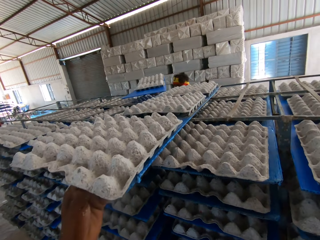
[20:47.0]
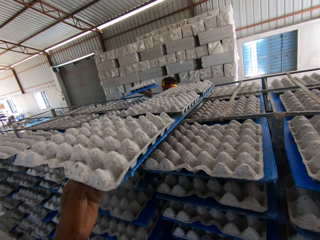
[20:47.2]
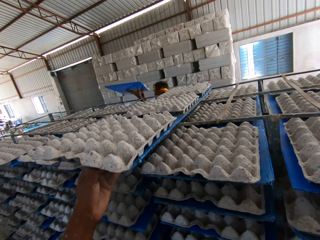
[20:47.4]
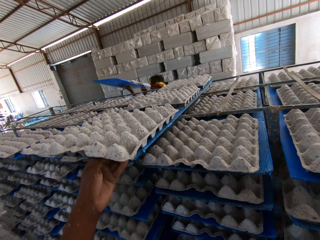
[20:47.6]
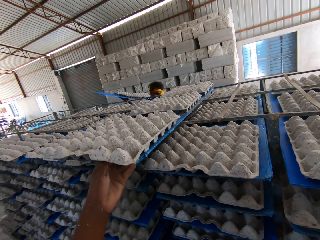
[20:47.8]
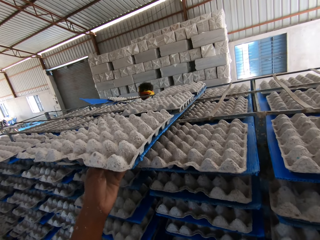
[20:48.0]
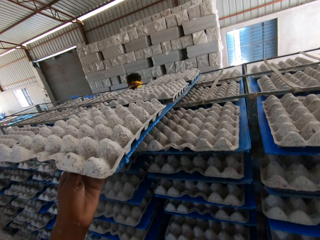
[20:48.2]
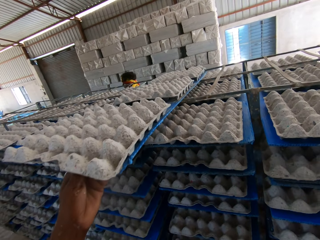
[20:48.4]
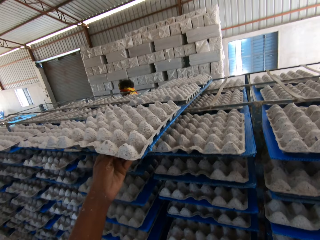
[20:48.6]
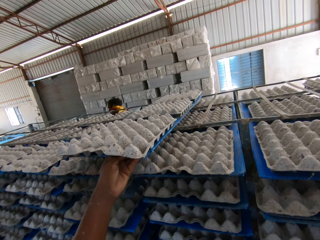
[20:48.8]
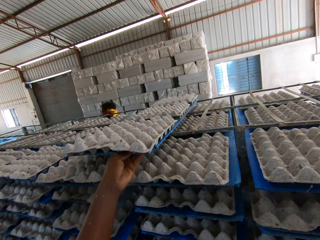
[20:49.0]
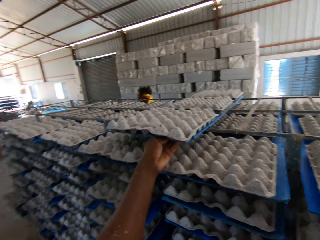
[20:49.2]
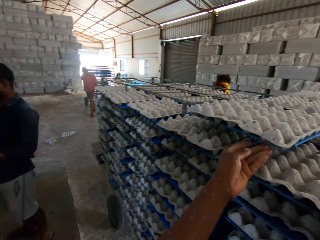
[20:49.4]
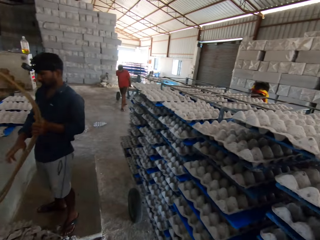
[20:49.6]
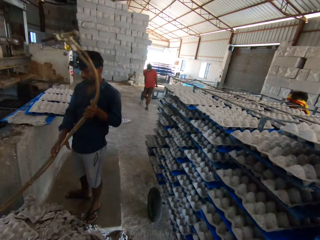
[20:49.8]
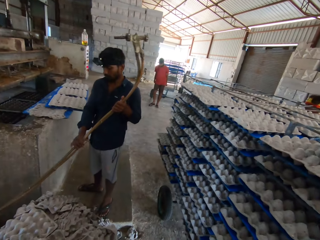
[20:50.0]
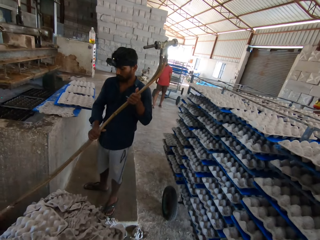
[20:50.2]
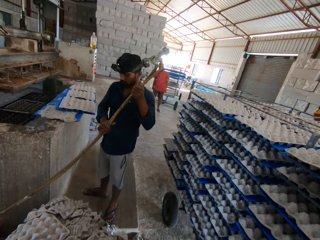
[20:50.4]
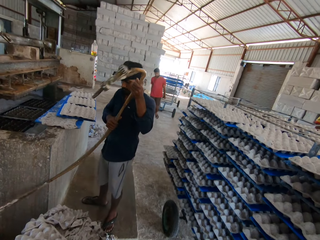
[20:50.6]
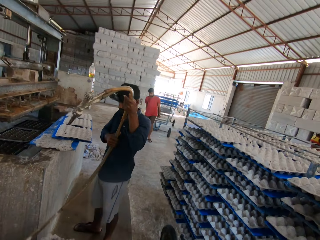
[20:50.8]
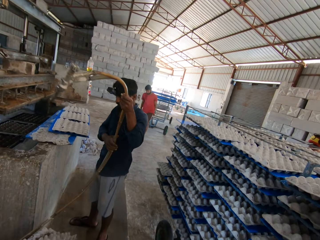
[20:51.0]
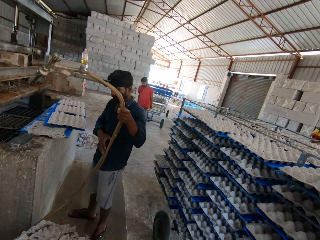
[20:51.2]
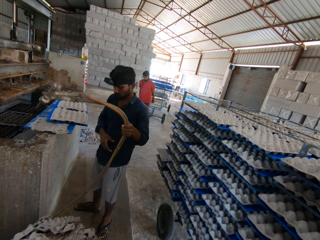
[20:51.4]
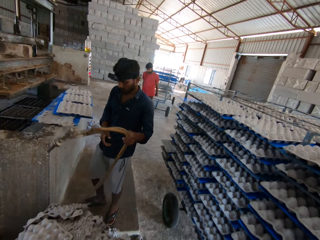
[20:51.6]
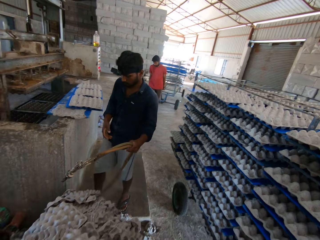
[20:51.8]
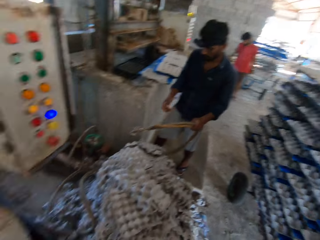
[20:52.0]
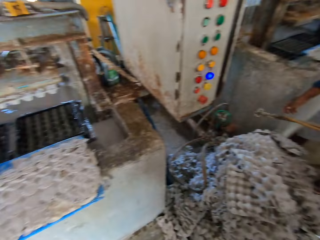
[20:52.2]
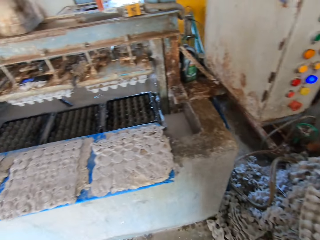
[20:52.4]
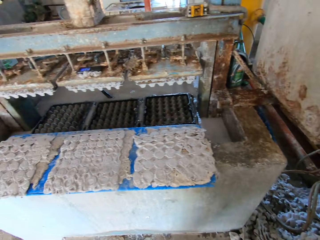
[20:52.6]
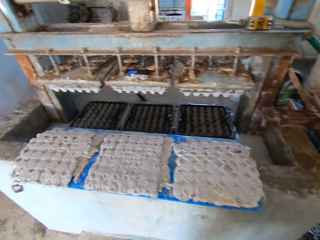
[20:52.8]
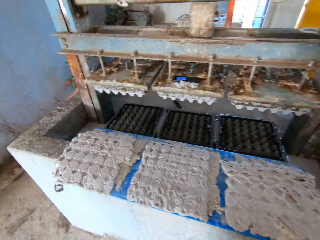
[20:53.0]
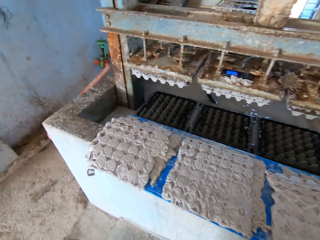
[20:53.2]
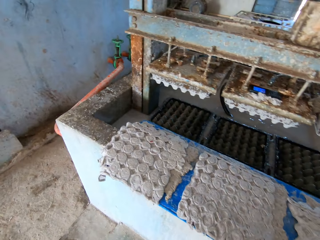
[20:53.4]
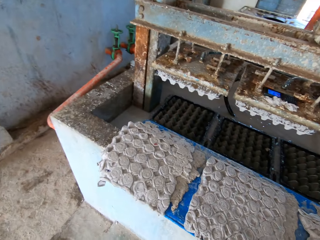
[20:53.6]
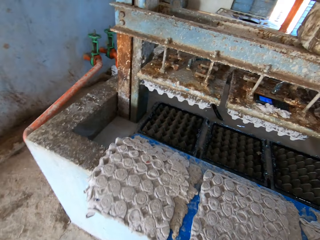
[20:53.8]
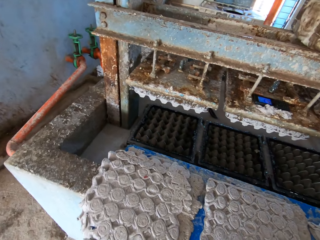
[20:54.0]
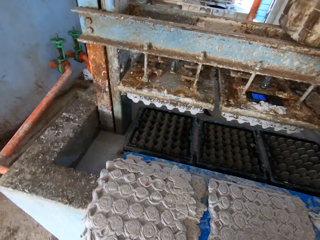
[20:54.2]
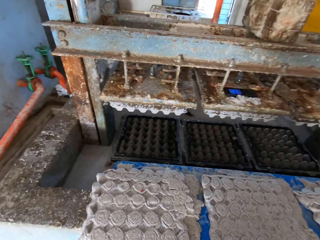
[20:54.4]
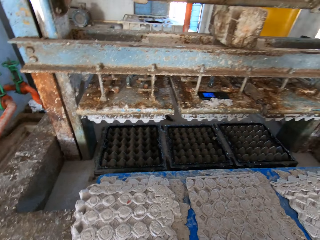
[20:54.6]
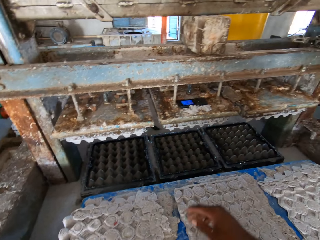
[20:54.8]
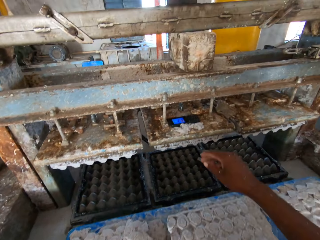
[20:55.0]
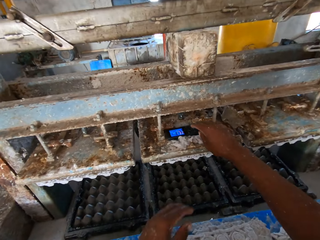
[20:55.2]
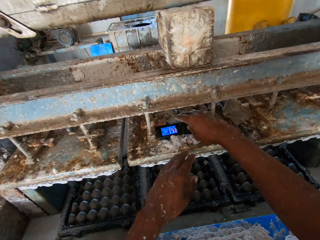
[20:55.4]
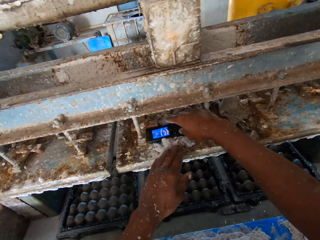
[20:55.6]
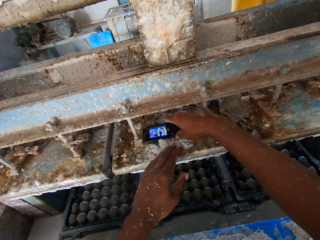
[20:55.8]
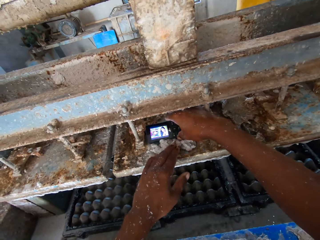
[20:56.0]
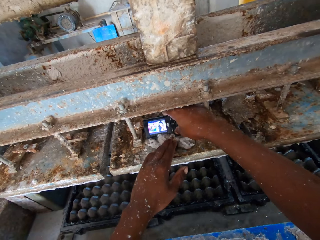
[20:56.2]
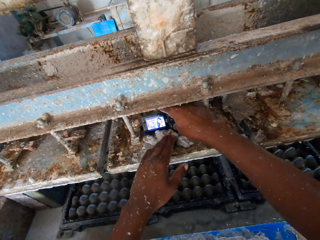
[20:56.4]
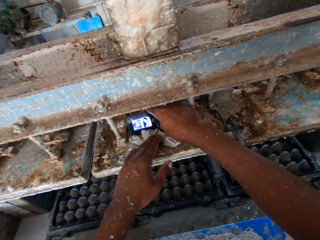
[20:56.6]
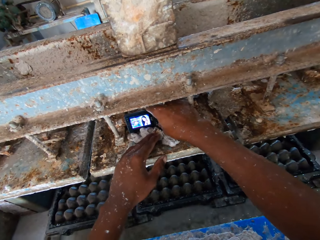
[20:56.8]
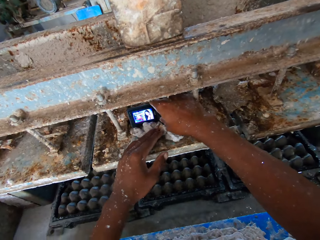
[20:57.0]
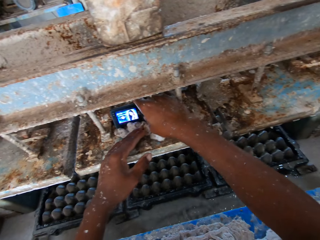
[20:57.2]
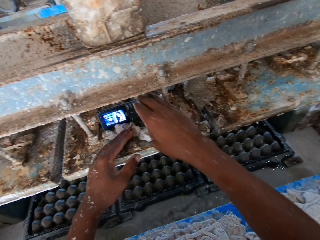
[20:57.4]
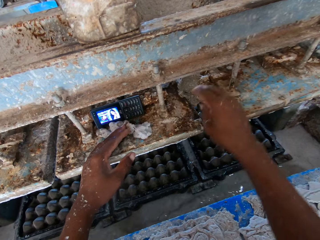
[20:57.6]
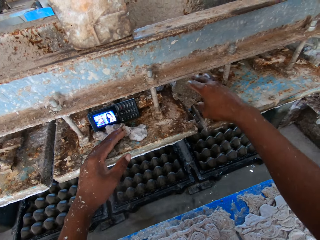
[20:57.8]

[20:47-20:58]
A man removes a board from the tray rack with both hands. The camera wearer places the plywood on the rack. They look around. They adjust a phone on the pulp molding machine with both hands. They pick the phone.

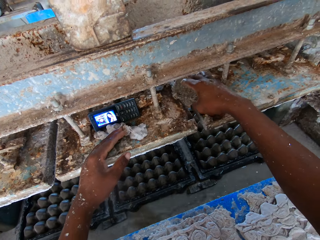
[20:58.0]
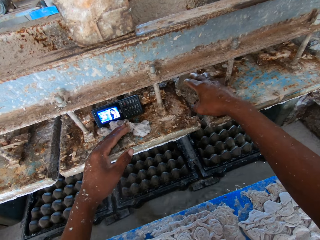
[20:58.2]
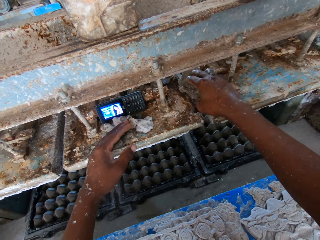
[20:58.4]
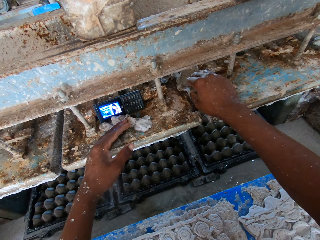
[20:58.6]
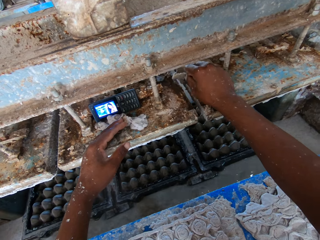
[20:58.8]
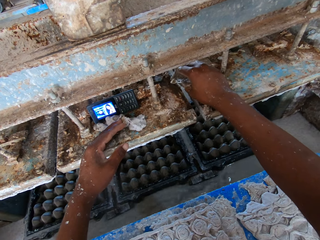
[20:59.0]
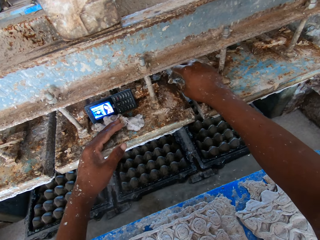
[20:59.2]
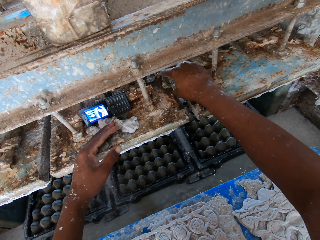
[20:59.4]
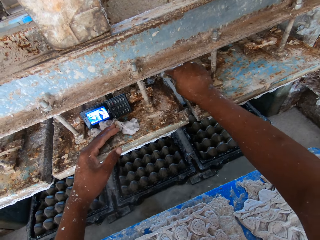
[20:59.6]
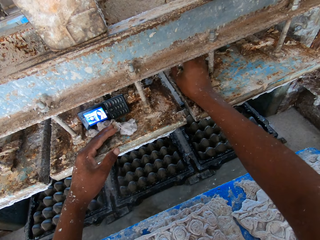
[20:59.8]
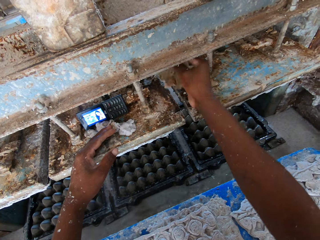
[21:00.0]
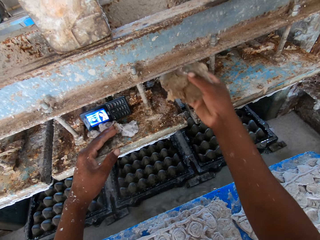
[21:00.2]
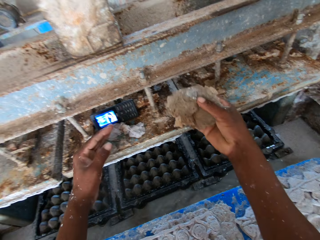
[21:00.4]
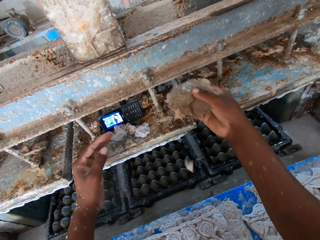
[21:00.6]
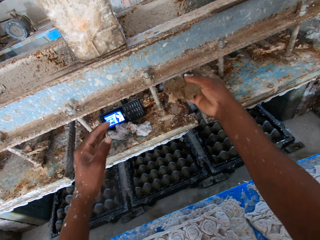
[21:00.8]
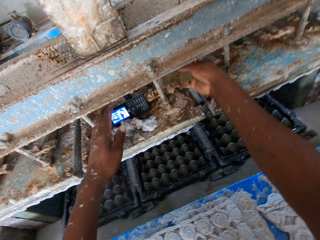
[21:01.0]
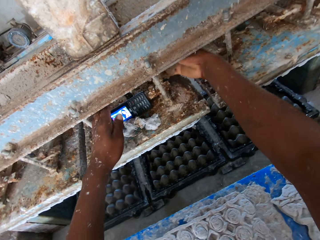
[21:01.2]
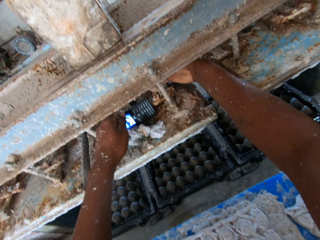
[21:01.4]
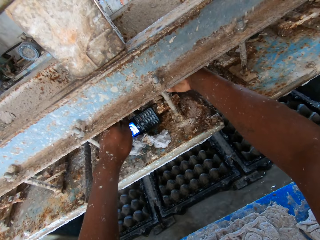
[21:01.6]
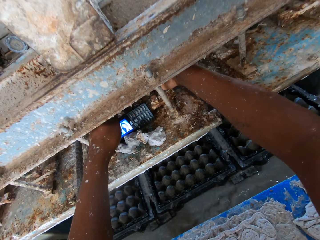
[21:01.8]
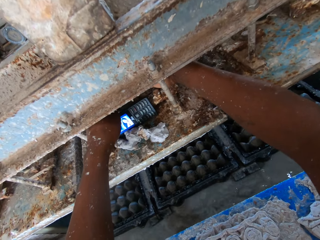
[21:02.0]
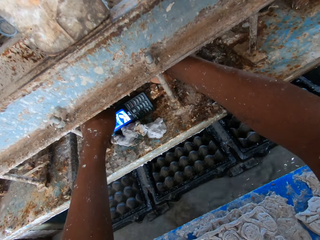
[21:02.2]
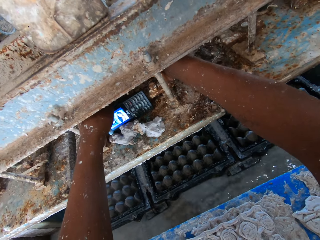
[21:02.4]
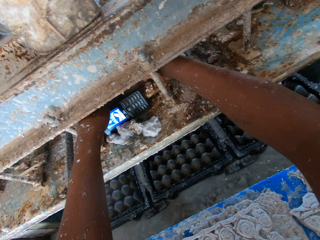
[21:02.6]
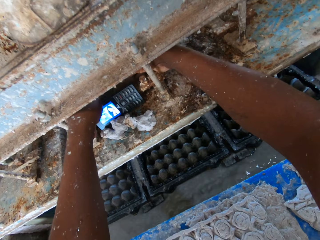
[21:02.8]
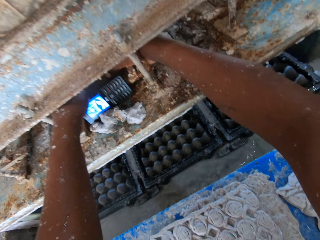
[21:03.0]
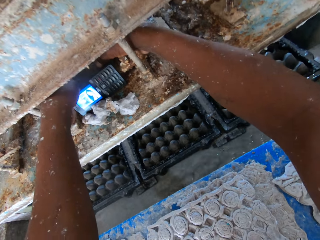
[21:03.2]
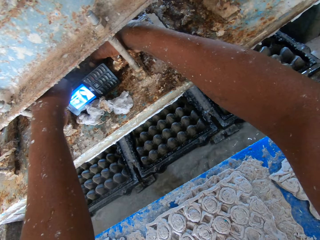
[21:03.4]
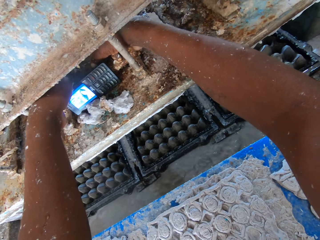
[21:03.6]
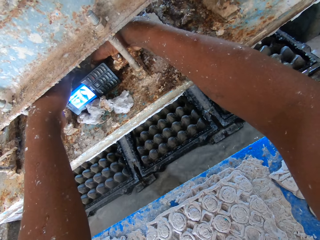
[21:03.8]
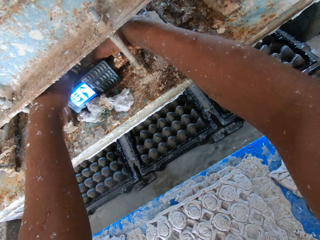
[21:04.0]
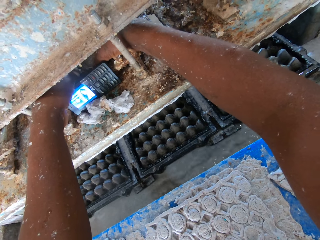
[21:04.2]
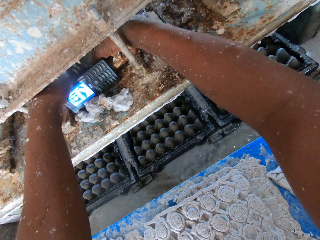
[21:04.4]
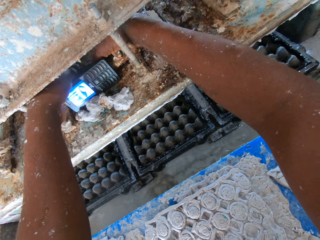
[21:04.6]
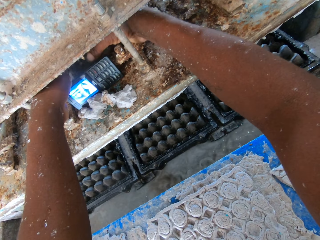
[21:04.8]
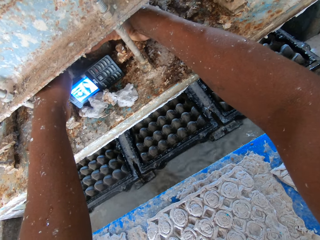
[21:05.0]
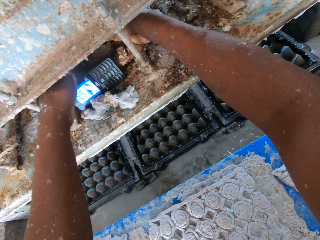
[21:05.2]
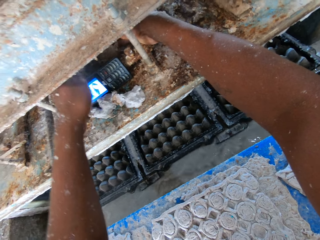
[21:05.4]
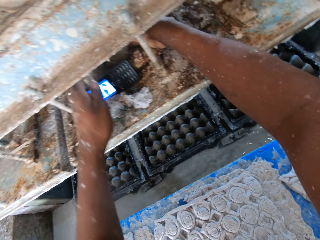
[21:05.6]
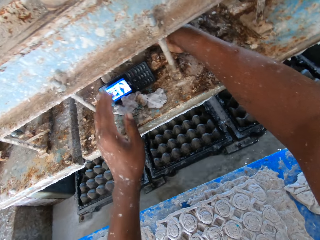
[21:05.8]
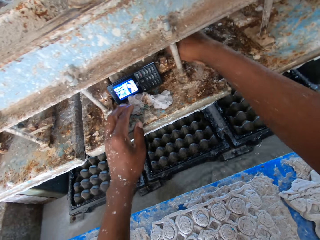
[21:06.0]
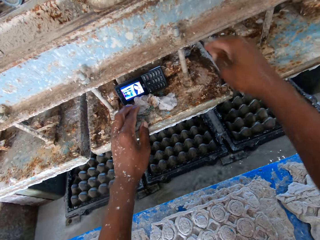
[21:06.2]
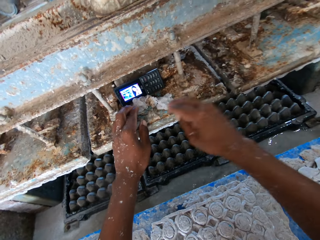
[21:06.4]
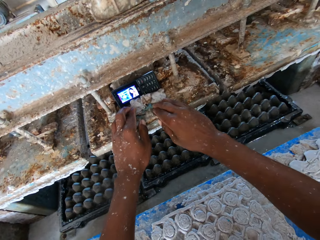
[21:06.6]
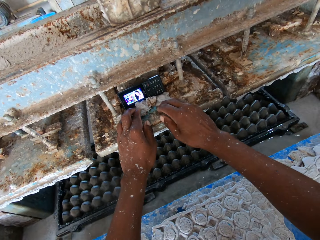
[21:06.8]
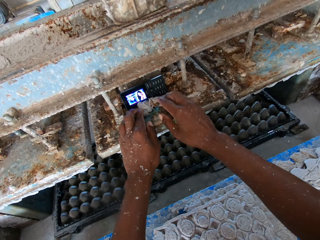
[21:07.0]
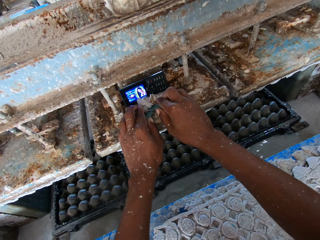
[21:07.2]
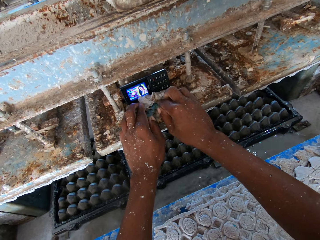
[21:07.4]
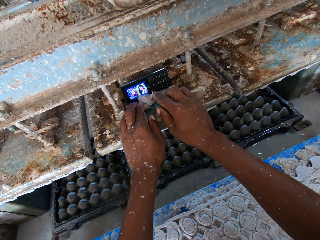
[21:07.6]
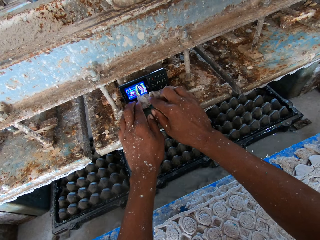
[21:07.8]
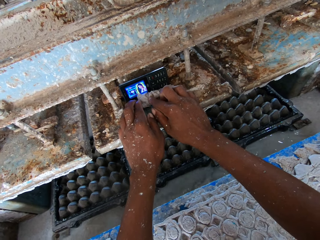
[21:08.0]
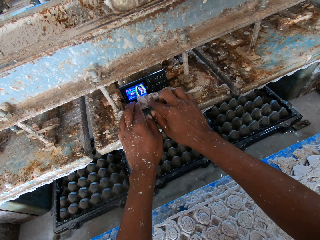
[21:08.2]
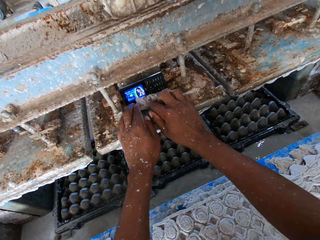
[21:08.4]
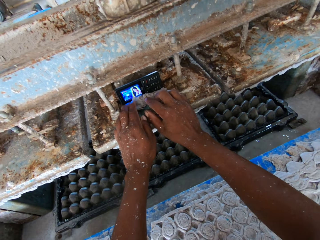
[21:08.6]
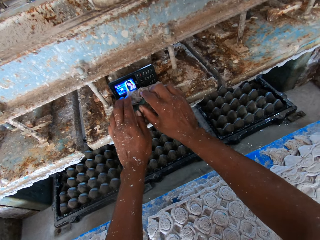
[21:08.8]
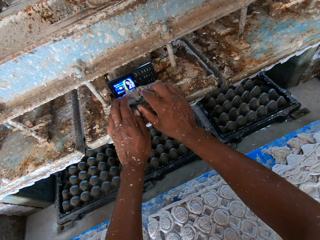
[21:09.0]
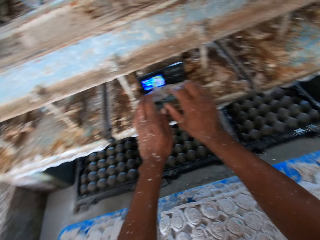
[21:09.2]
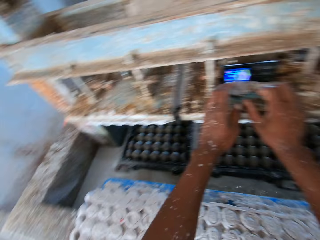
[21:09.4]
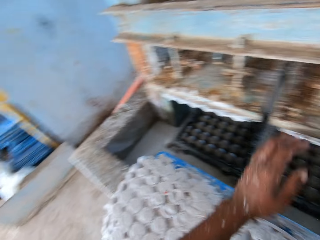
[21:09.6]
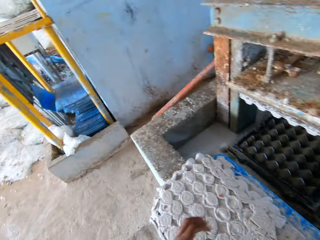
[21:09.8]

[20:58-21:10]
The camera wearer picks a stone from the pulp molding machine with his right hand. He places the stone behind the phone with both hands. He adjusts a cloth in front of the phone with both hands.
